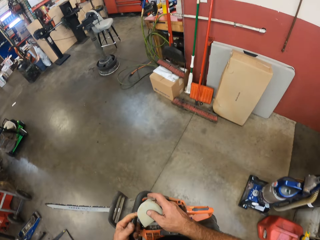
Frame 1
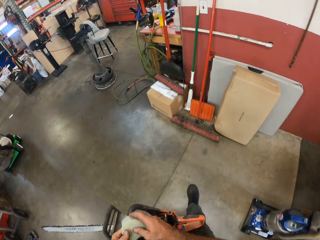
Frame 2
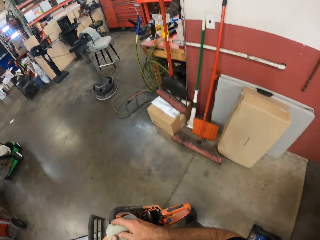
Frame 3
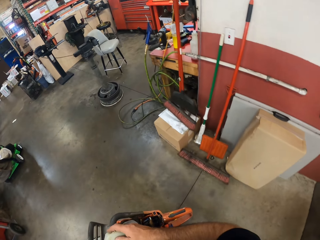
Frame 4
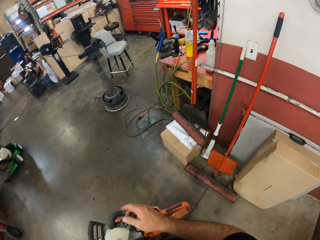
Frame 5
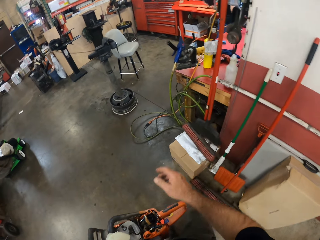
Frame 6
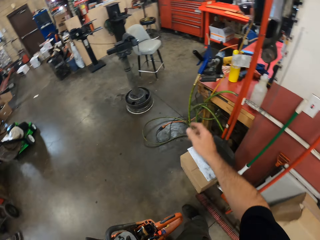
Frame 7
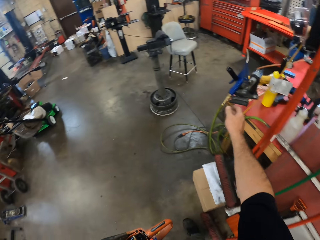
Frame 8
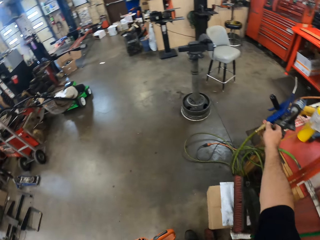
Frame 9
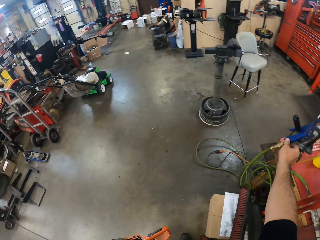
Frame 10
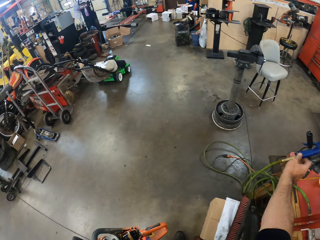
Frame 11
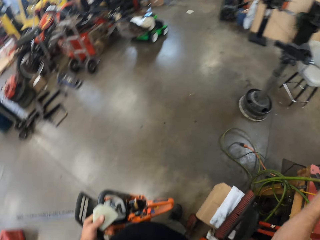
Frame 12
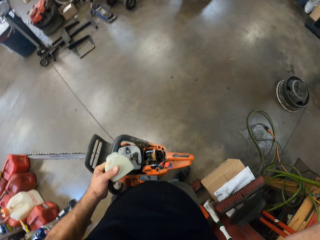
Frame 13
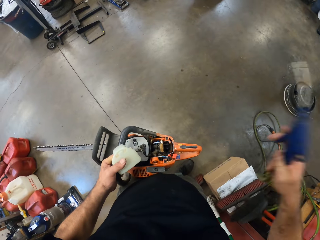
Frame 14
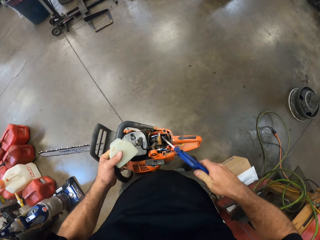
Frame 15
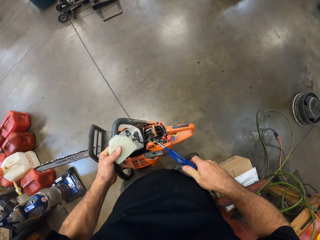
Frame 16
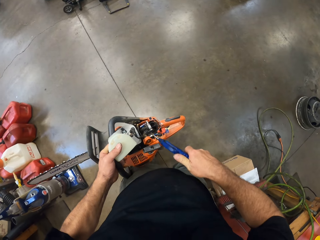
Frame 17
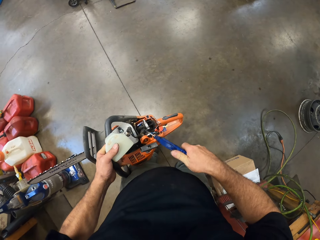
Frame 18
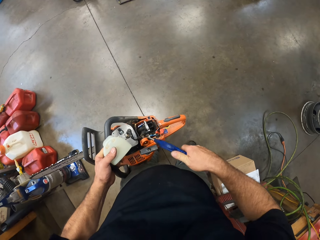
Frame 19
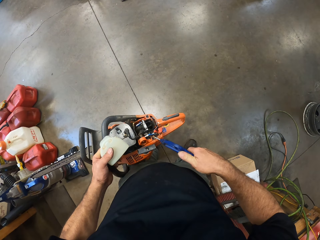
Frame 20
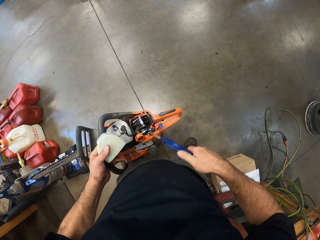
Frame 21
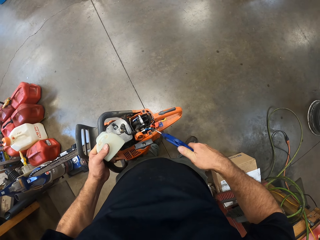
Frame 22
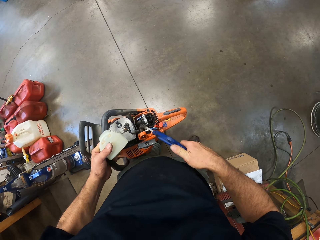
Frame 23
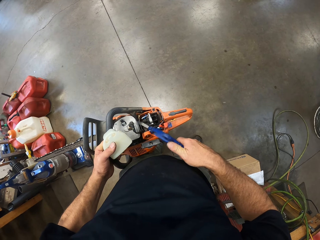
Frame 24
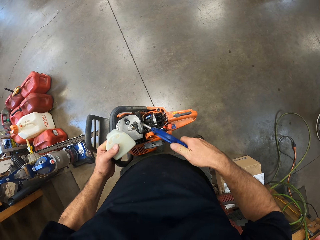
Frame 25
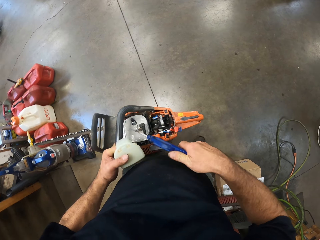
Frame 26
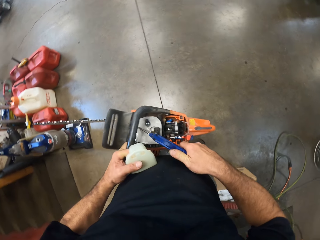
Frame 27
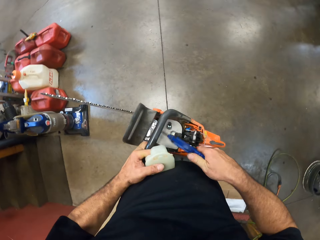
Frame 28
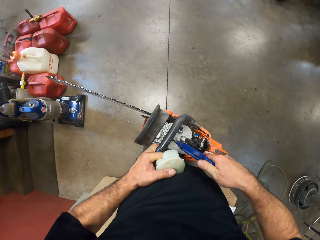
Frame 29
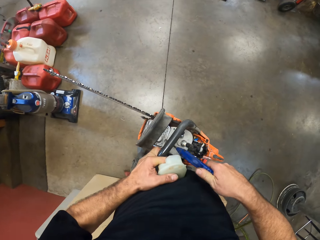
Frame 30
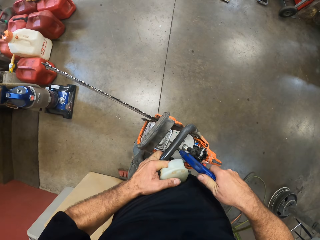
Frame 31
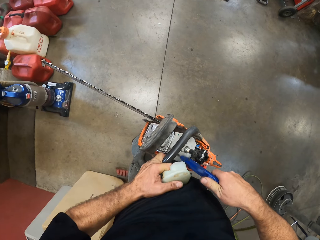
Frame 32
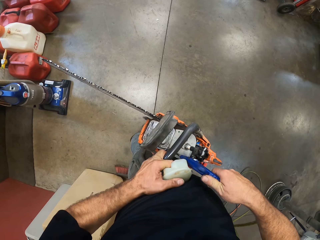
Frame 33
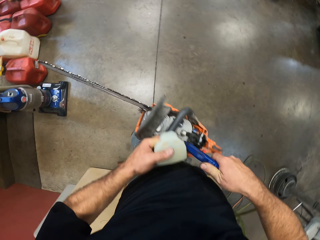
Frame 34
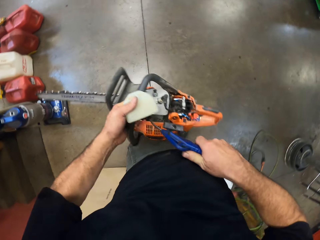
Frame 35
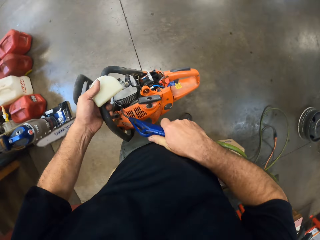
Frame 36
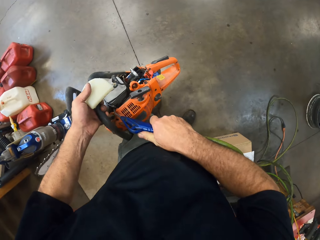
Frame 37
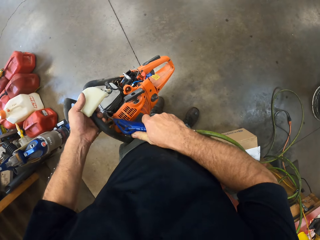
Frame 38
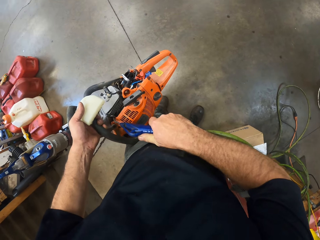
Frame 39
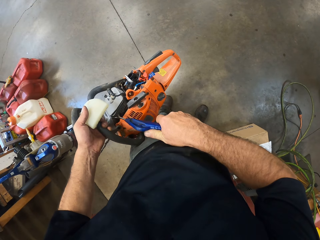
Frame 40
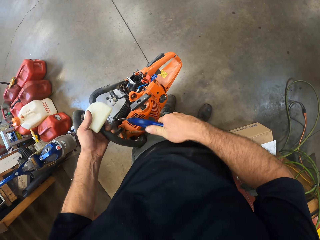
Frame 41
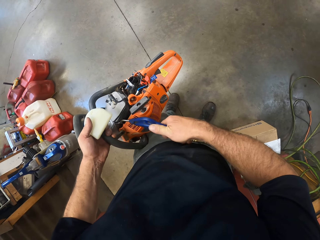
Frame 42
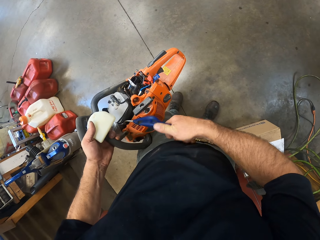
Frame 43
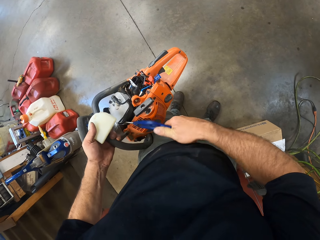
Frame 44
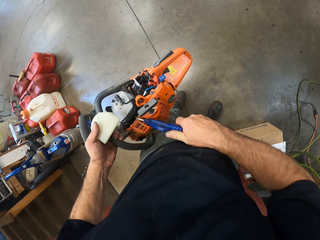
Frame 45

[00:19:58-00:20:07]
The camera wearer passes the air filter cover from his right hand to his left hand. He holds something with his left hand. He picks up the air compressor blow gun from a ready rest with his right hand. He blows the gas powered chain saw with the air compressor blow gun in his right hand.

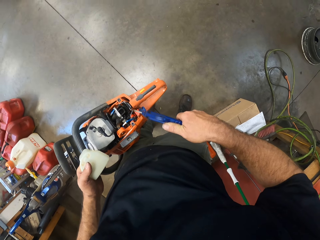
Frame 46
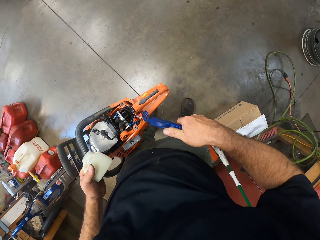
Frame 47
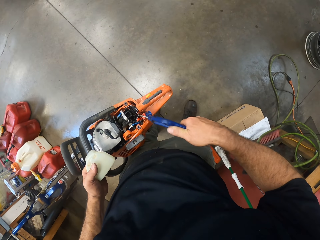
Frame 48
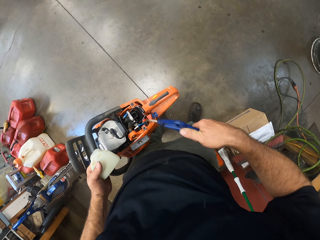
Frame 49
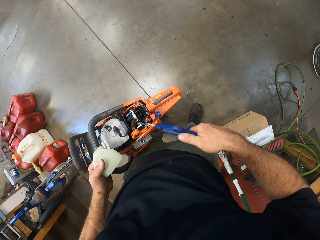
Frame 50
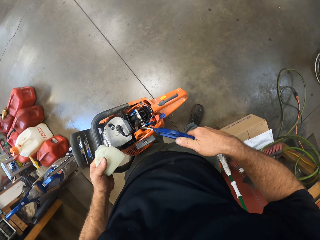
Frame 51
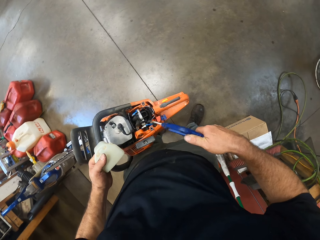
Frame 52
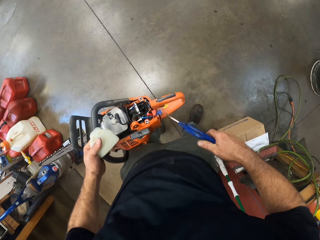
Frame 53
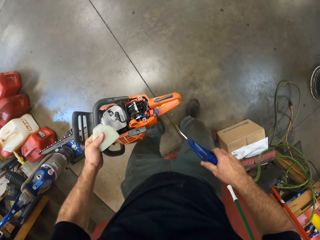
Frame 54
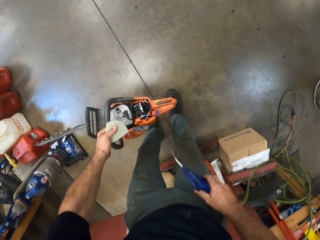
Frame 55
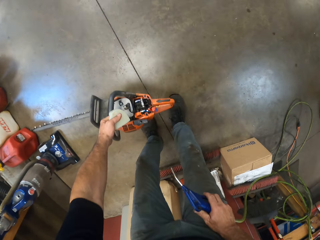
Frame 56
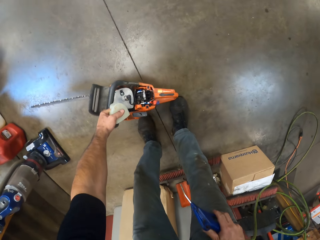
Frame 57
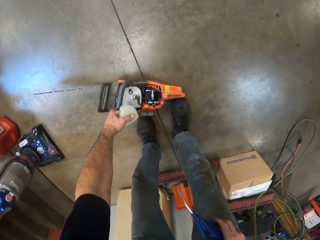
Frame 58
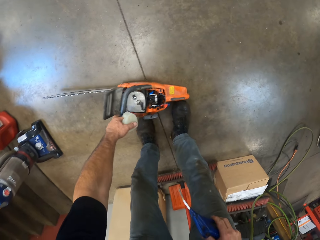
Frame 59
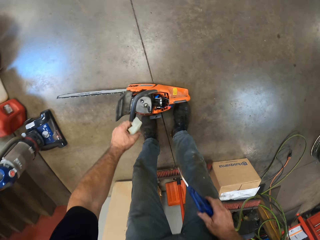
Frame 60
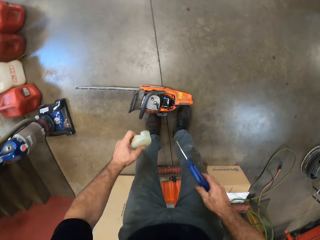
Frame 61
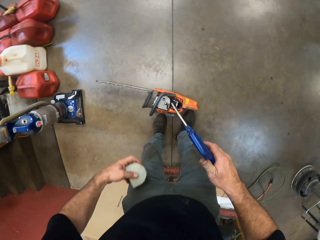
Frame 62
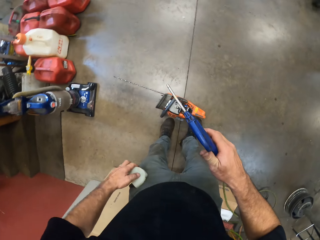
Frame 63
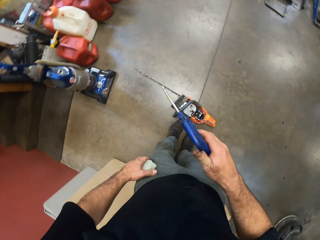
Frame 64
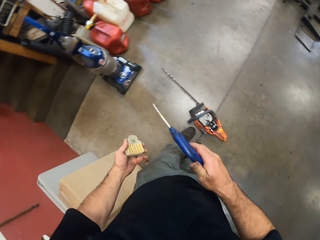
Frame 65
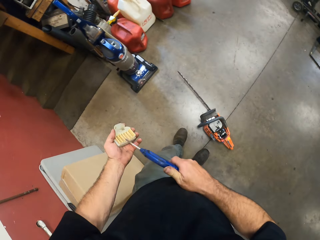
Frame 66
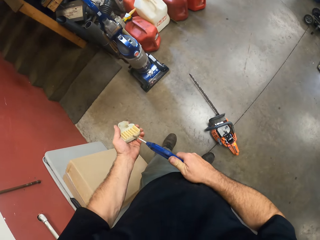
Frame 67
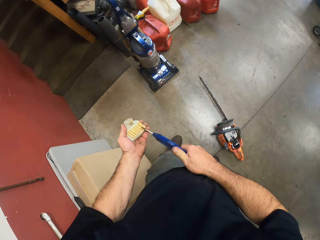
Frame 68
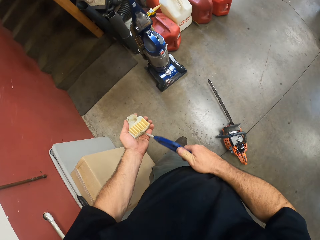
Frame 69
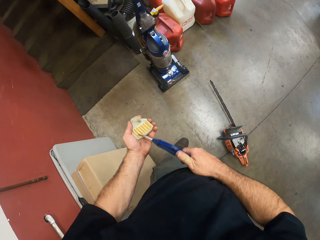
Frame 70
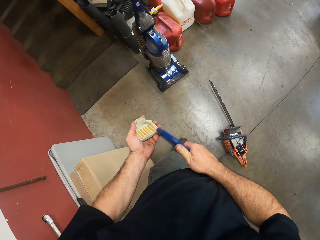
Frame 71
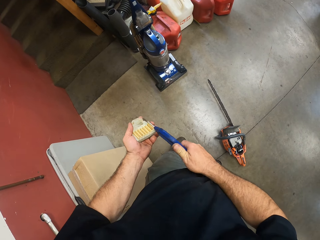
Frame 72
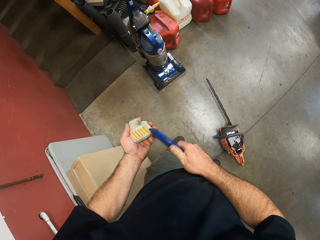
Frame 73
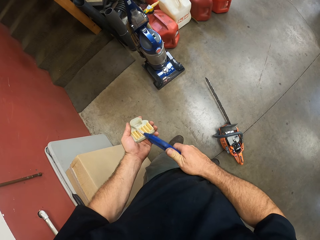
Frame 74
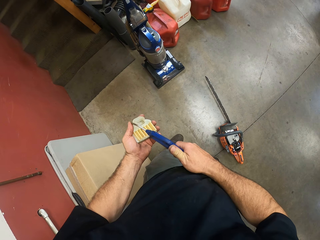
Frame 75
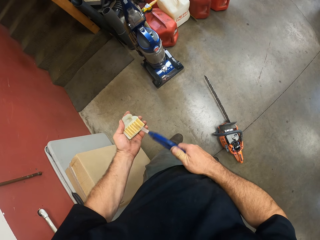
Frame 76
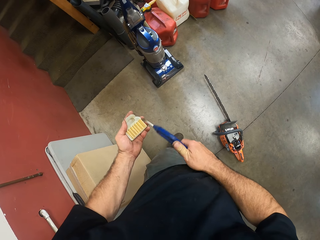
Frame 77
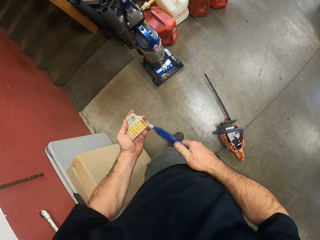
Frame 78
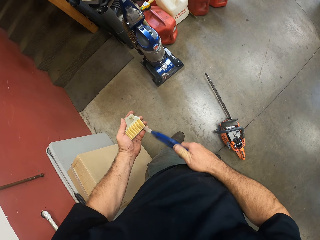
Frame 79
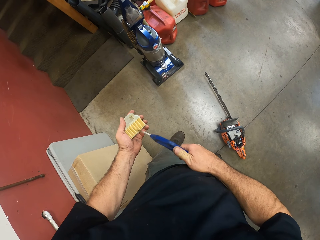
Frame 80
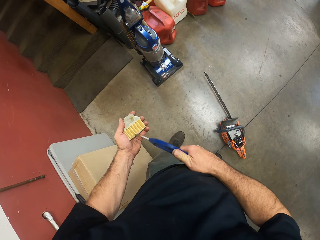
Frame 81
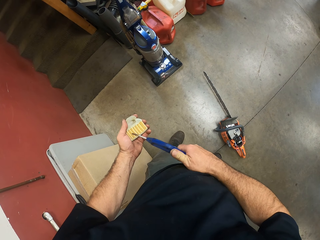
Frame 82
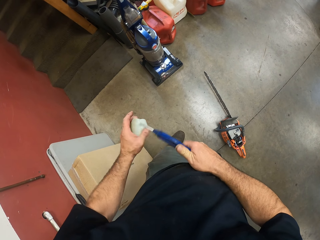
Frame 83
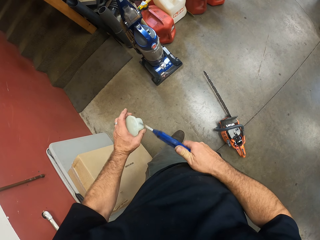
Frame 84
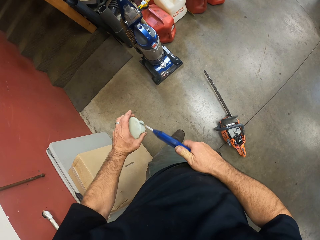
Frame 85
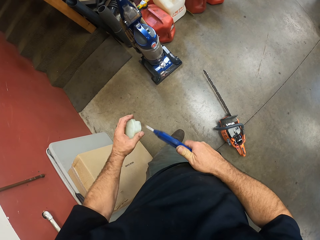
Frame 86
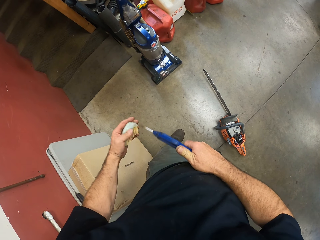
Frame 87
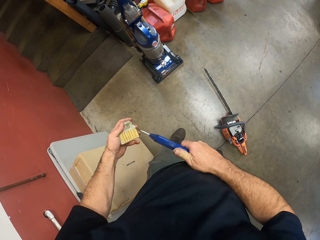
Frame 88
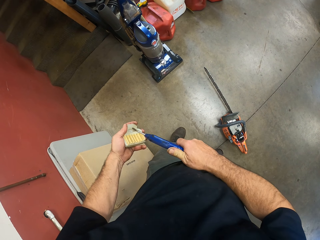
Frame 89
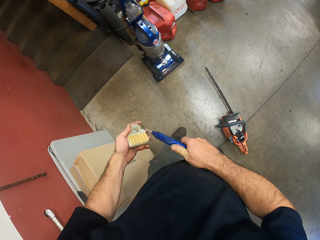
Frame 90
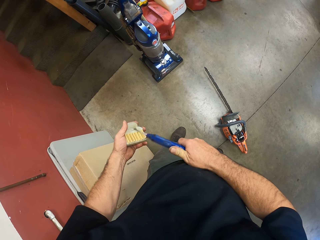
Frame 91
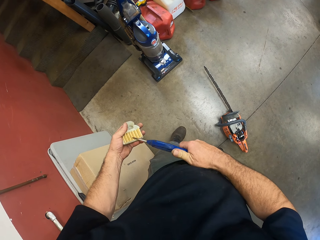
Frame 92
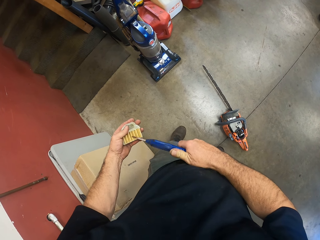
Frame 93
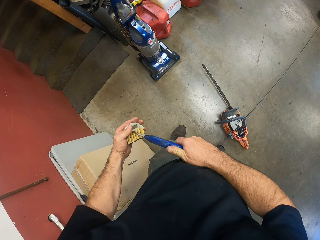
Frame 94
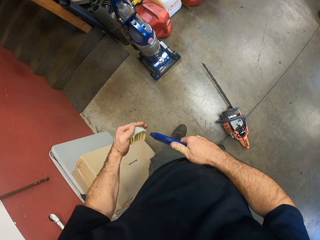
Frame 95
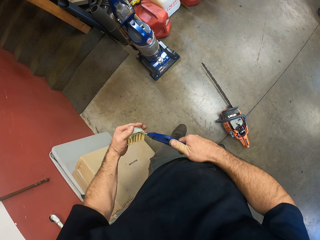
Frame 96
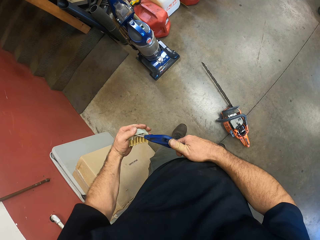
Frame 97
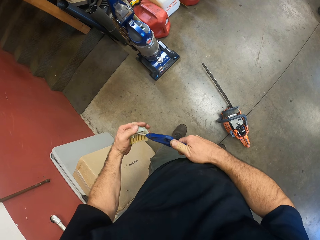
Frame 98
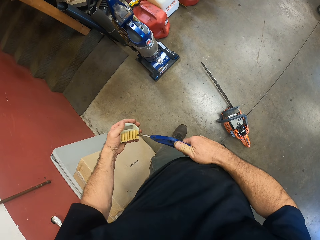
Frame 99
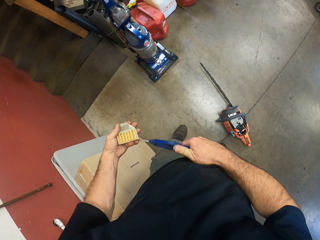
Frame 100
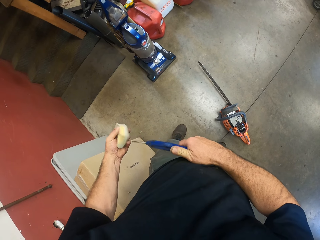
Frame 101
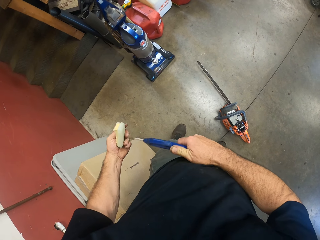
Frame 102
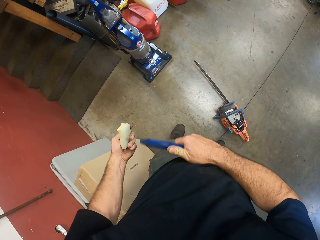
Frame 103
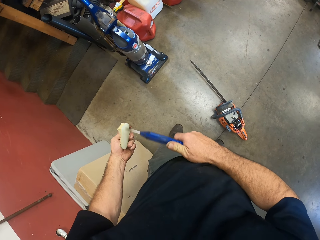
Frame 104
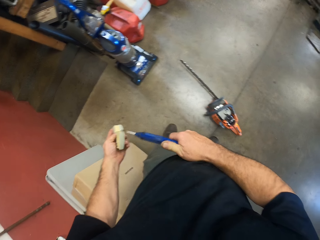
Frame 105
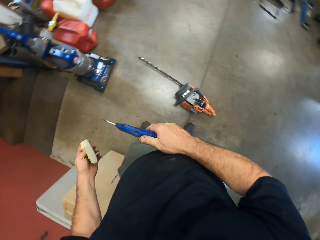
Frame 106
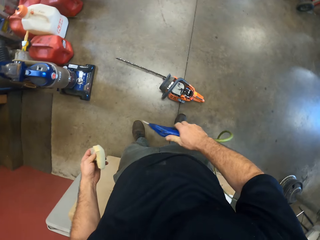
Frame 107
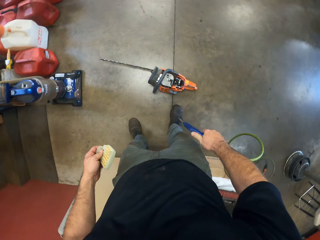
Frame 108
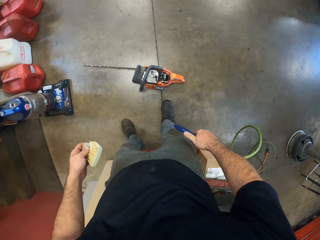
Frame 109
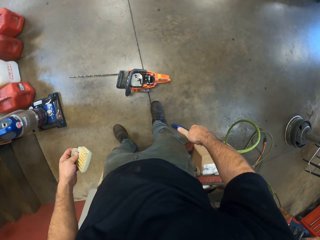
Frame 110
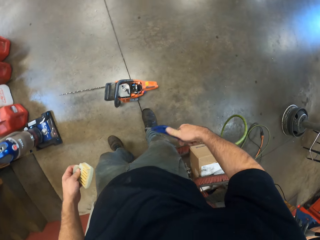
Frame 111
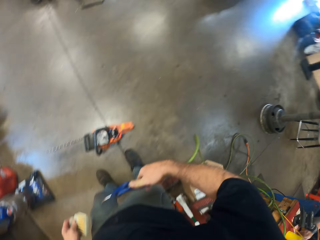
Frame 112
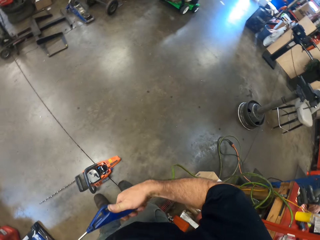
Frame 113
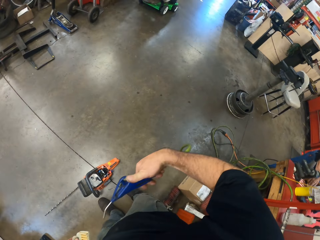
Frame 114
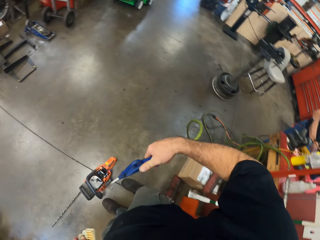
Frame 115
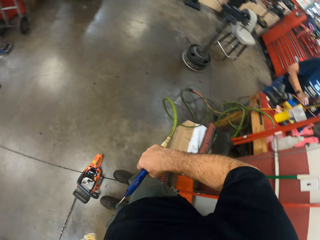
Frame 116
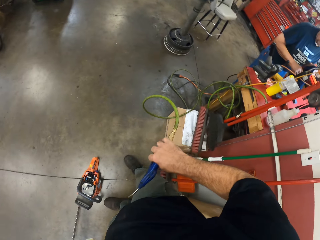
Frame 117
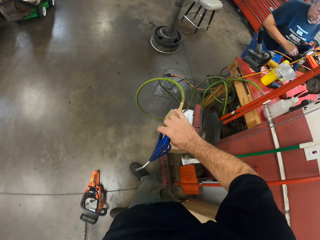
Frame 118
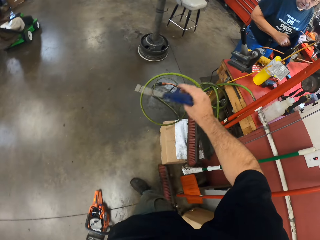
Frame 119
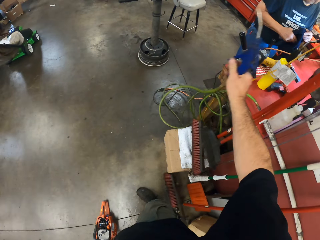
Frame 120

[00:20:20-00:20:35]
The camera wearer drops the gas powered chain saw on the floor with his left hand. He blows the white plastic cover with the air compressor blow gun in his right hand. He blows around his legs with the air compressor blow gun in his right hand.
